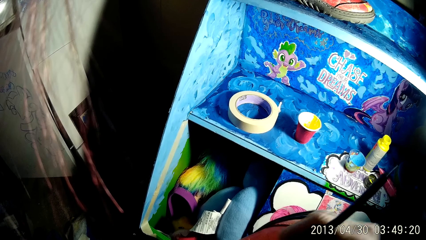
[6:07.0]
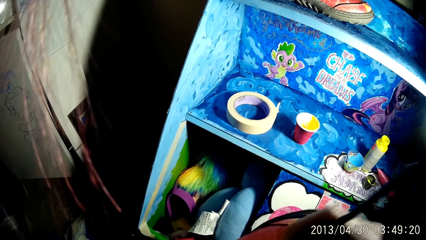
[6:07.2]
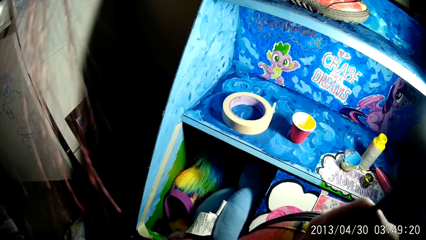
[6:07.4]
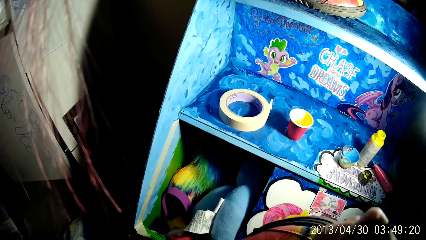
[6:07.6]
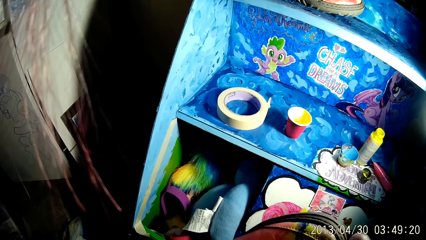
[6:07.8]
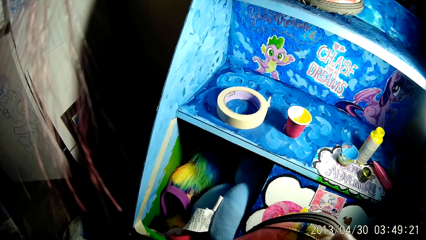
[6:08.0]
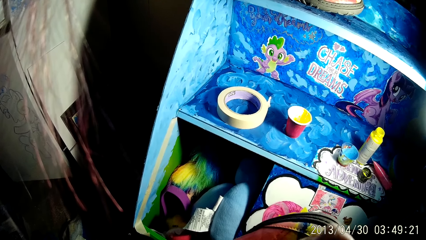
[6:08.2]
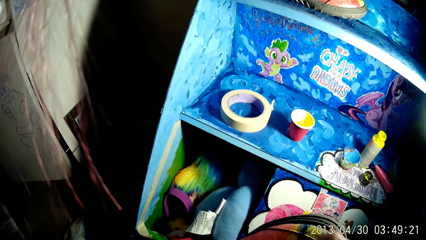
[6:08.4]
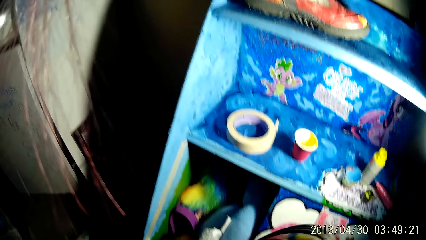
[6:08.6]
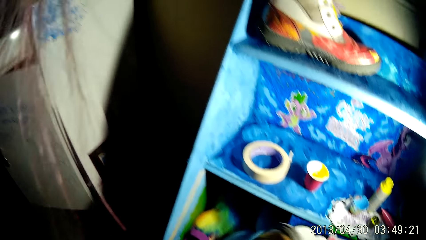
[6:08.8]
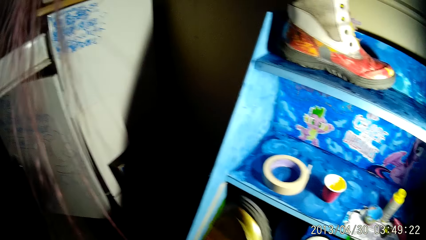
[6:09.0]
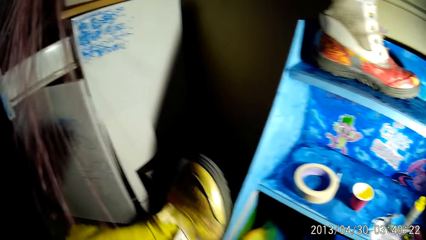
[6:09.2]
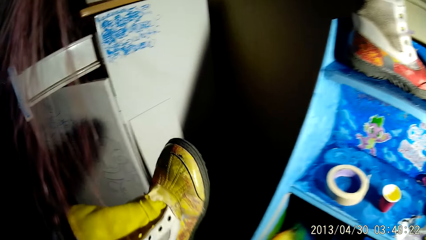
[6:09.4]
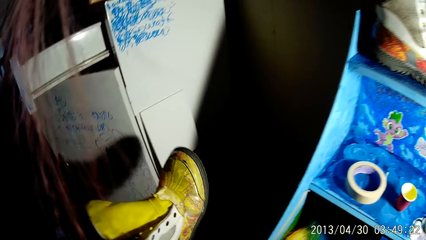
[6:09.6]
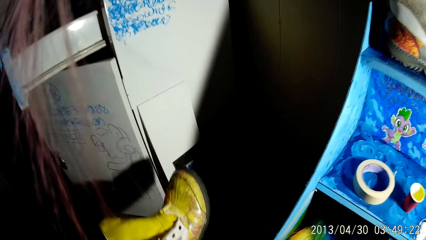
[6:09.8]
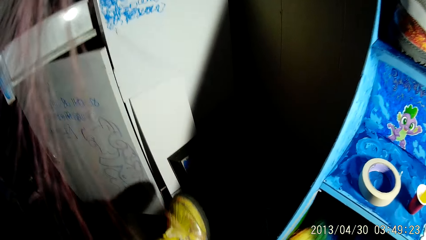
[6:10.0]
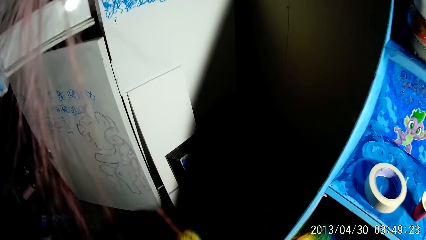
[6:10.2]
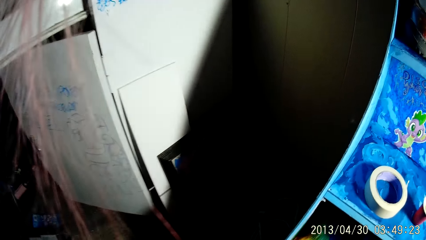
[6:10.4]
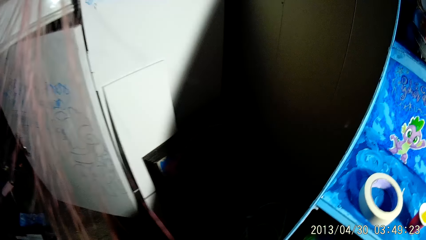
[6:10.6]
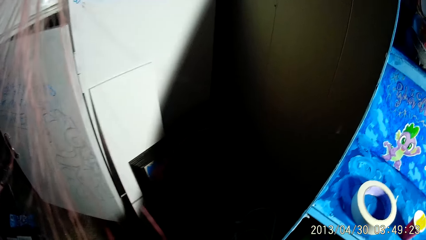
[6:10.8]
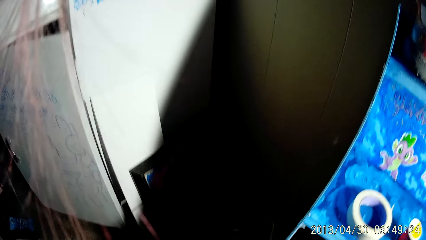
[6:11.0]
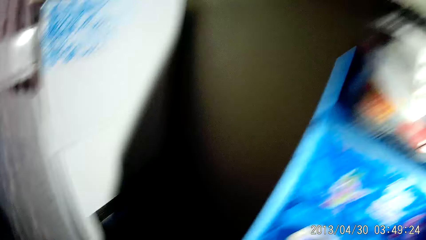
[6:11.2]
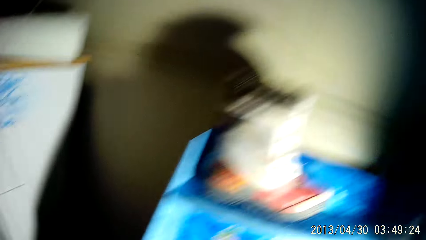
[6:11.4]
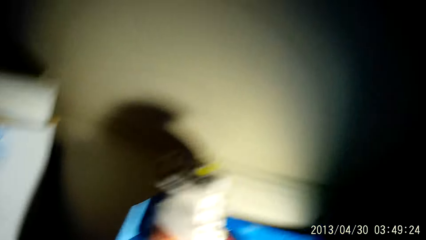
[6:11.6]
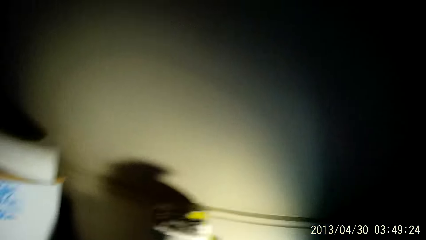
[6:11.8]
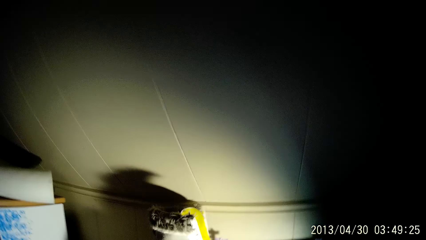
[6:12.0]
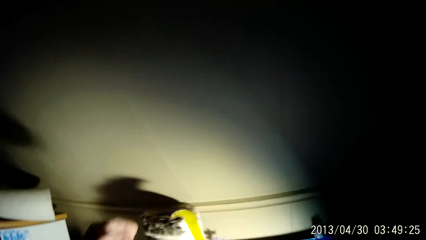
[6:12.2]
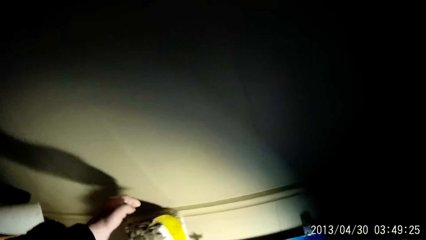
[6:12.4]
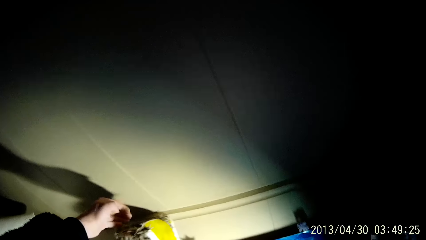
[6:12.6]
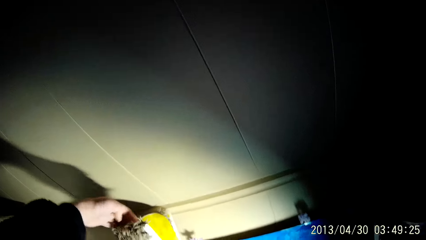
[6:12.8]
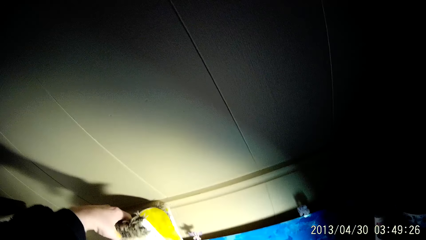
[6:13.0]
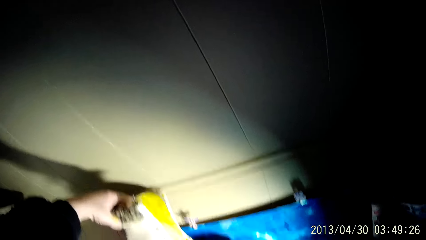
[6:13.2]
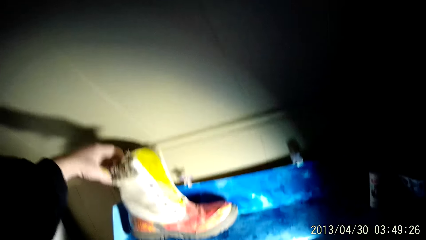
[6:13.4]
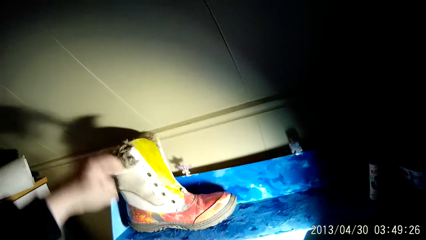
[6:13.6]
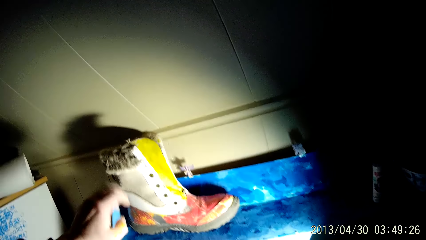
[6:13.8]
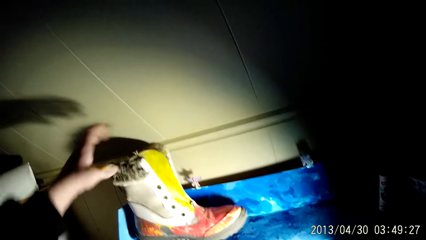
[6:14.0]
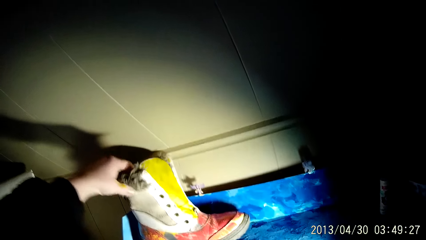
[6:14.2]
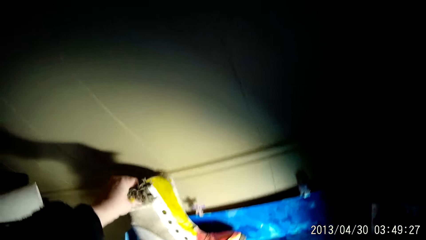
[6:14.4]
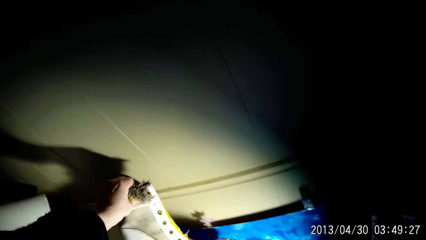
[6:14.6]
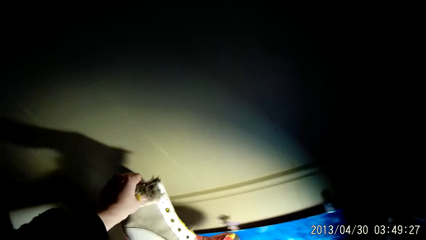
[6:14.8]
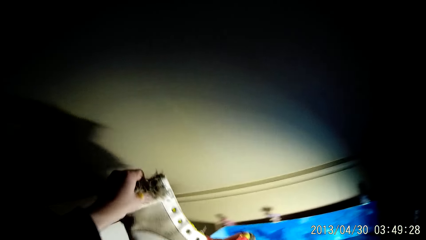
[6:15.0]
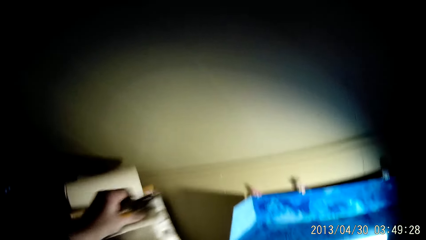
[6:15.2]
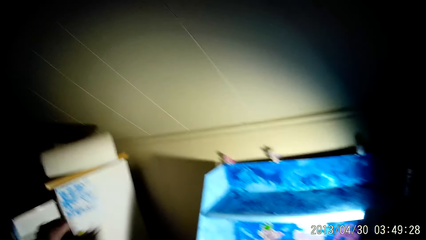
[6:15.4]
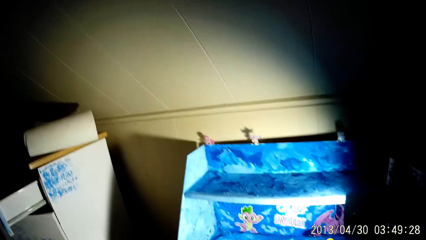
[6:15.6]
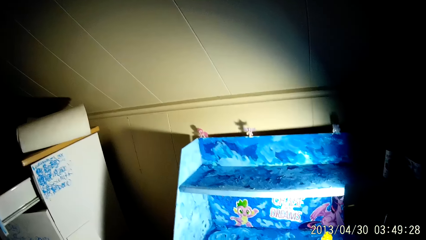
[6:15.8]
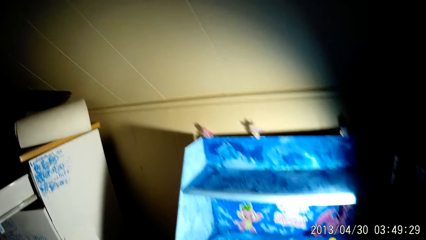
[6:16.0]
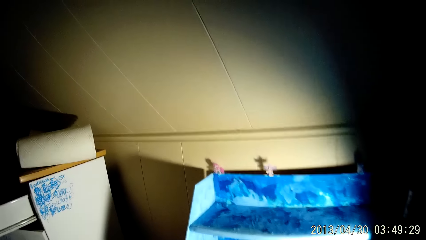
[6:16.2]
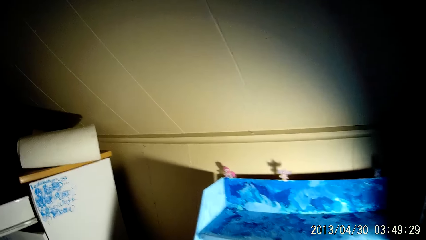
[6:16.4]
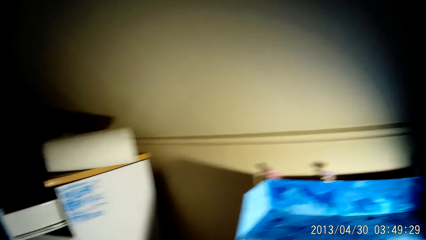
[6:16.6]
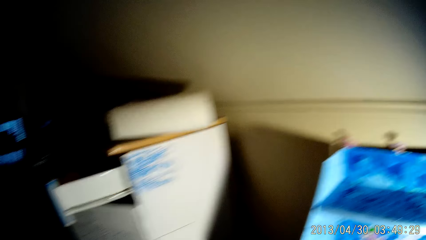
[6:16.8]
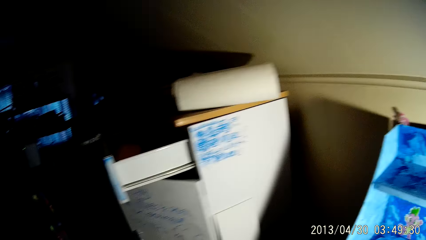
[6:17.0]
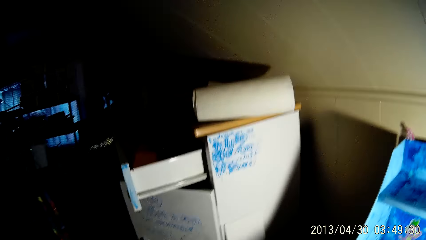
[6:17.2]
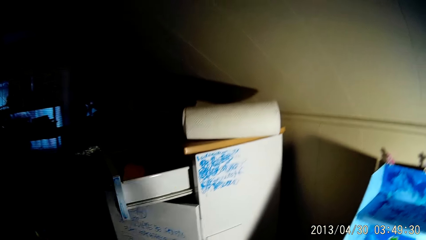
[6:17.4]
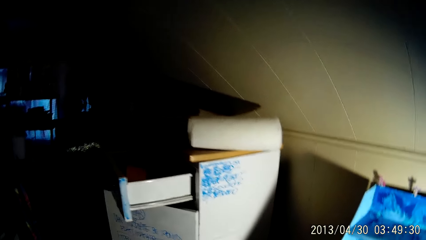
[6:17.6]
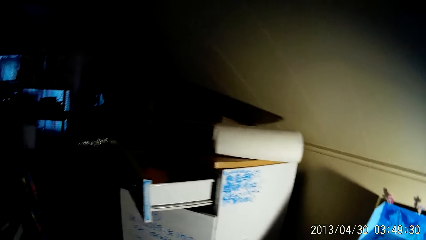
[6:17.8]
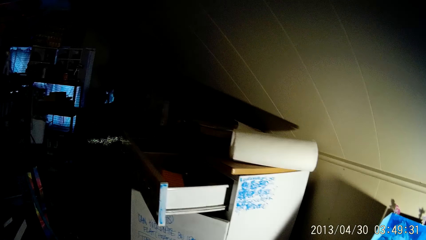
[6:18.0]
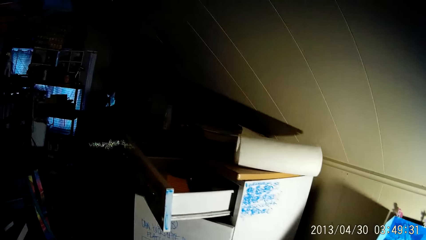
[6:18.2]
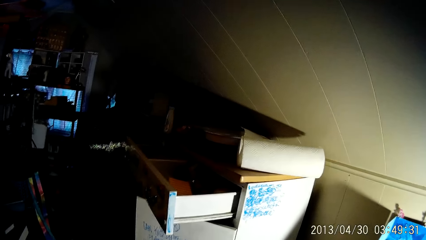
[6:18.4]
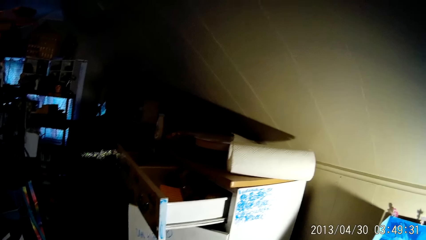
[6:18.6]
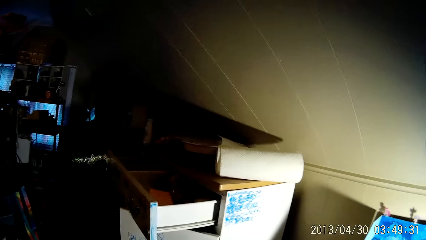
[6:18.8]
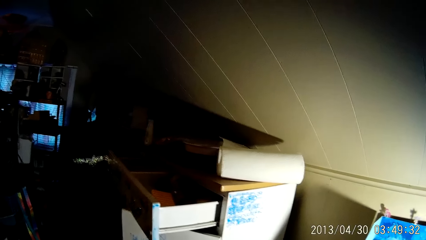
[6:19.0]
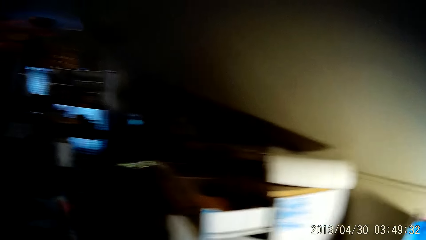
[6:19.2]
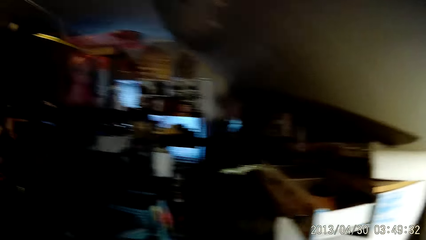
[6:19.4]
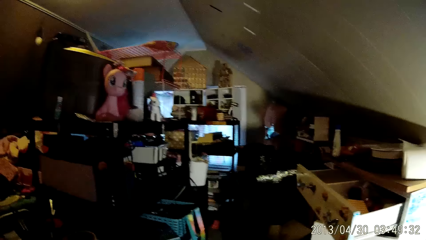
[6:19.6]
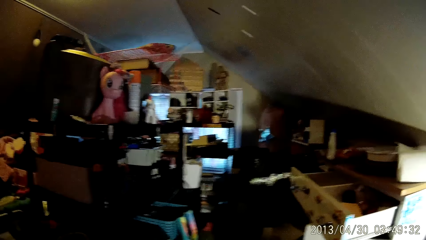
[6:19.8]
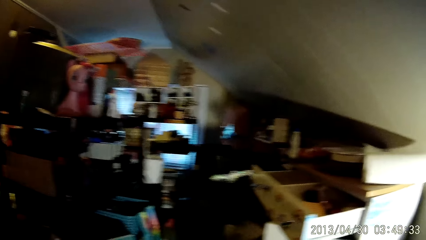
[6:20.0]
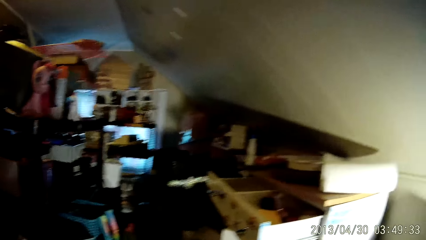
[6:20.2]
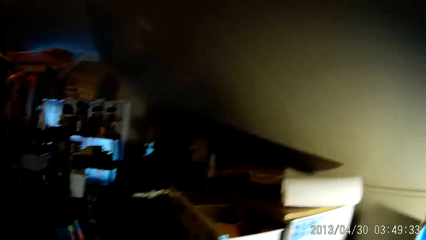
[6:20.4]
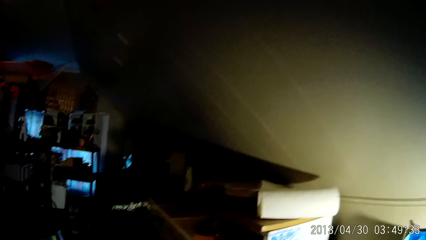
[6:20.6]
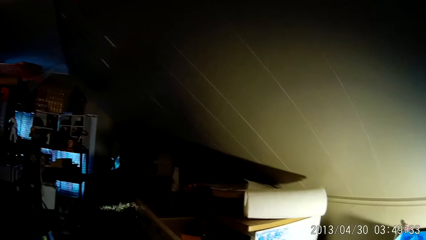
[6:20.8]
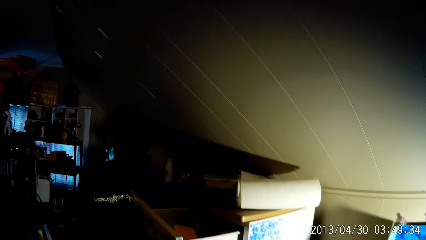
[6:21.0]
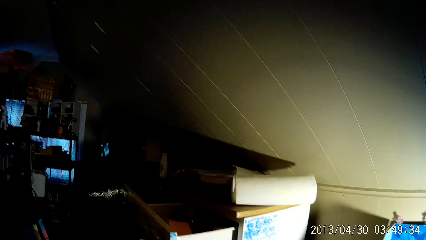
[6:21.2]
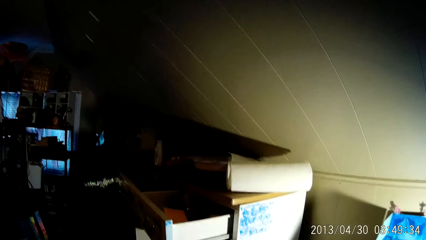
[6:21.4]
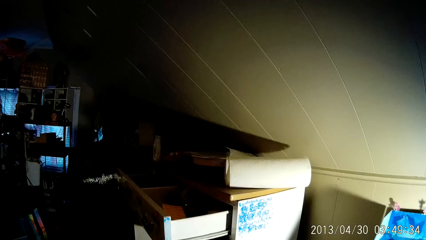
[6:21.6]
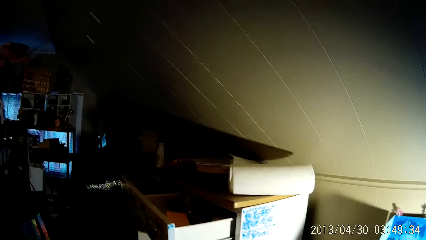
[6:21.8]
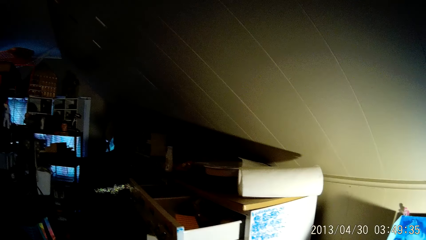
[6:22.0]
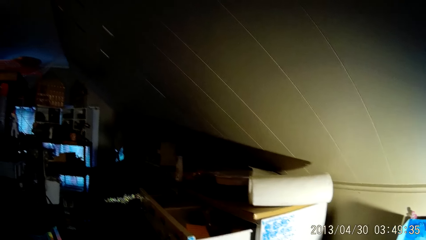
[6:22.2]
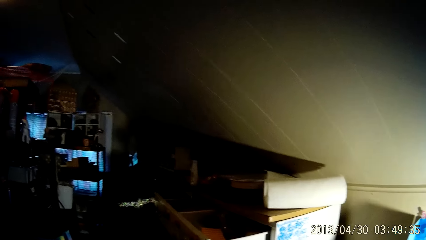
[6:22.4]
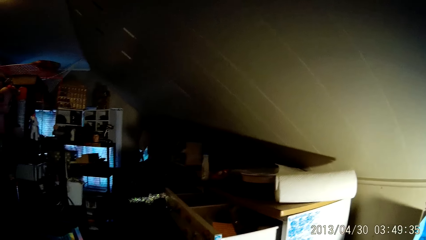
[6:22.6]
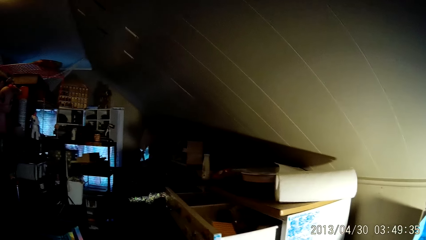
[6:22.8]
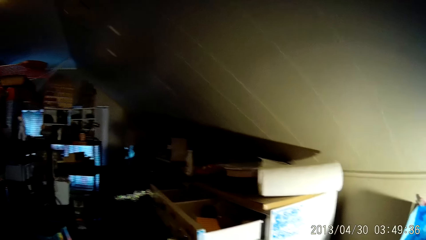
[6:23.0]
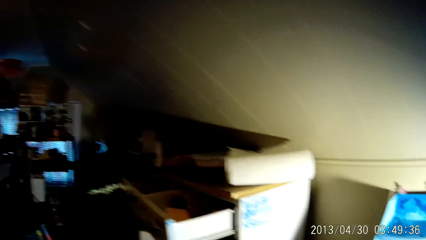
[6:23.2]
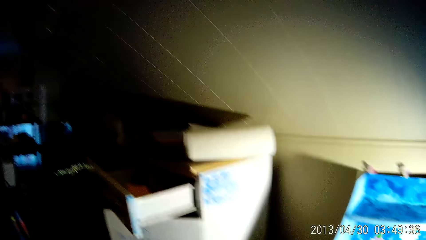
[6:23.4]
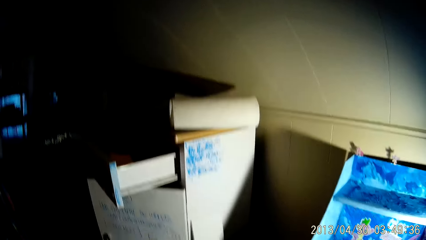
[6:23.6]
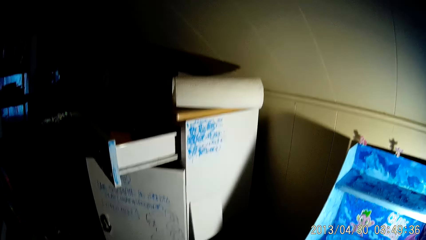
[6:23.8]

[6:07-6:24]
The camera wearer drops the boot on the floor with his left hand. He touches another boot on the shelf with his left hand. He takes the boot from the shelf with his left hand.
